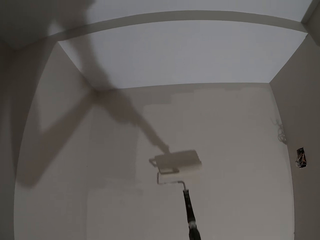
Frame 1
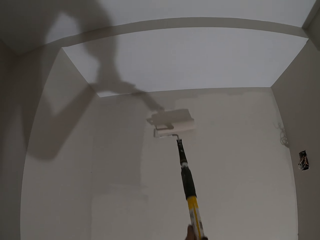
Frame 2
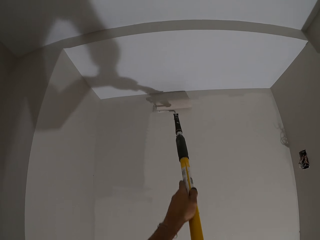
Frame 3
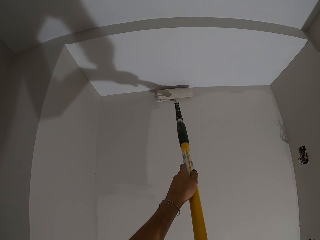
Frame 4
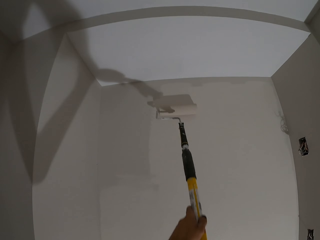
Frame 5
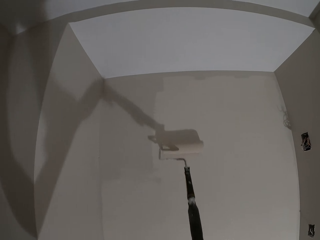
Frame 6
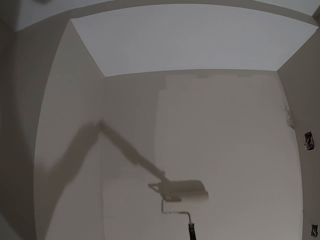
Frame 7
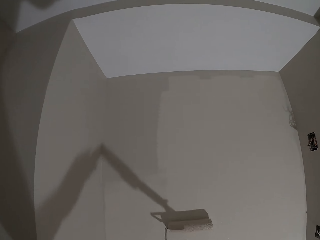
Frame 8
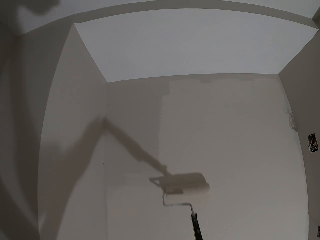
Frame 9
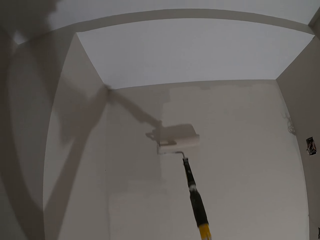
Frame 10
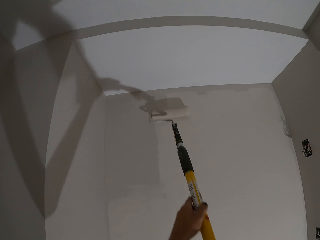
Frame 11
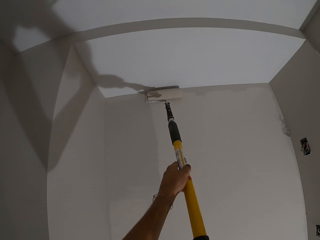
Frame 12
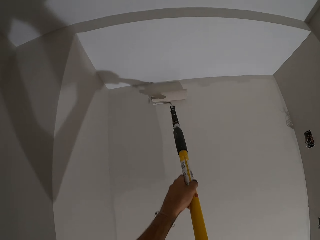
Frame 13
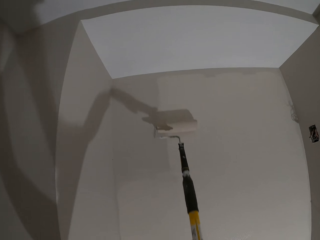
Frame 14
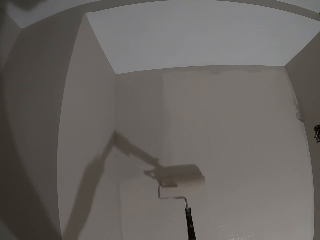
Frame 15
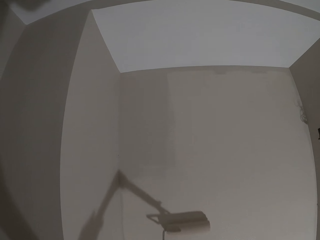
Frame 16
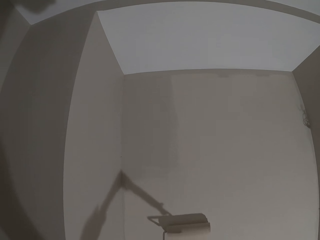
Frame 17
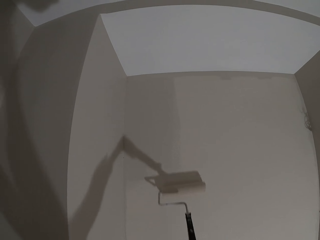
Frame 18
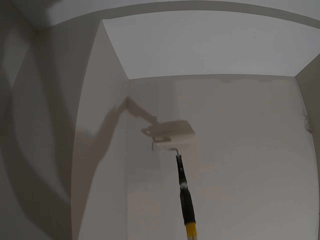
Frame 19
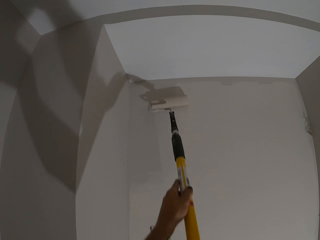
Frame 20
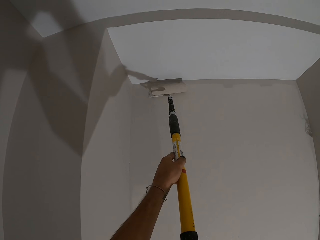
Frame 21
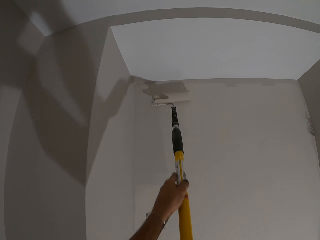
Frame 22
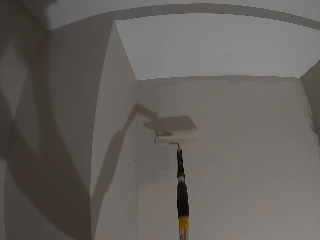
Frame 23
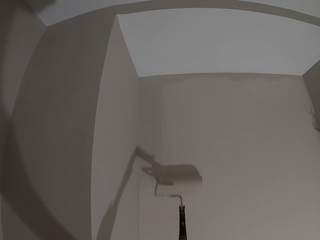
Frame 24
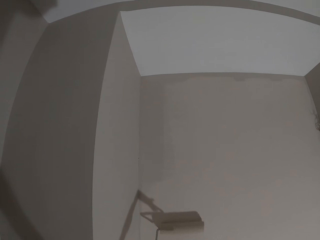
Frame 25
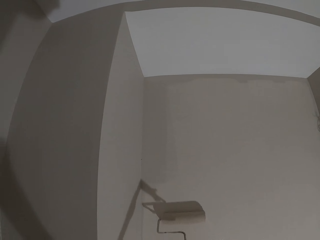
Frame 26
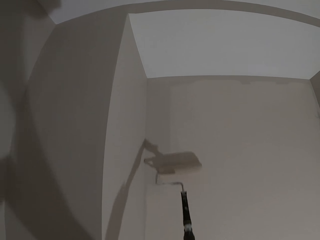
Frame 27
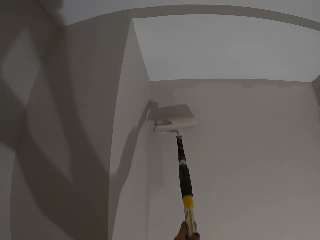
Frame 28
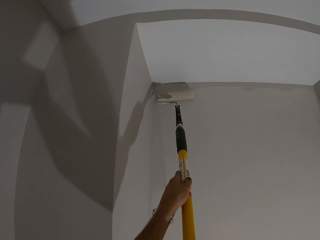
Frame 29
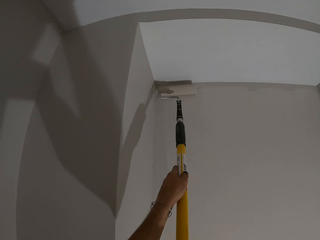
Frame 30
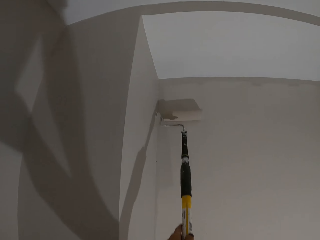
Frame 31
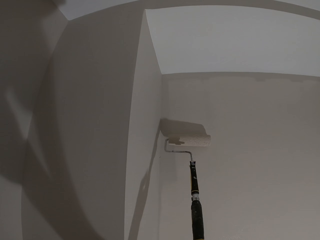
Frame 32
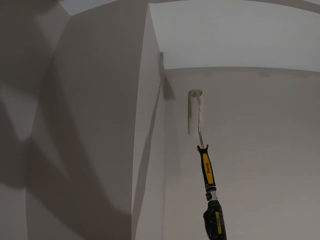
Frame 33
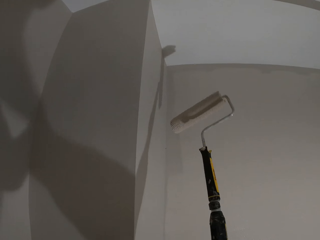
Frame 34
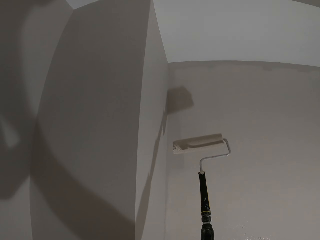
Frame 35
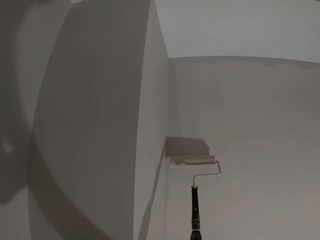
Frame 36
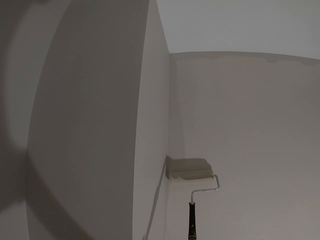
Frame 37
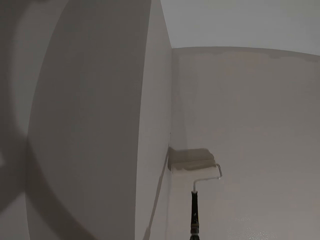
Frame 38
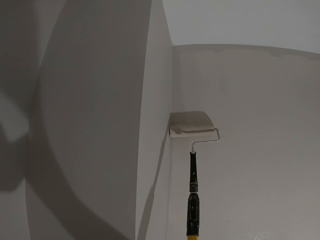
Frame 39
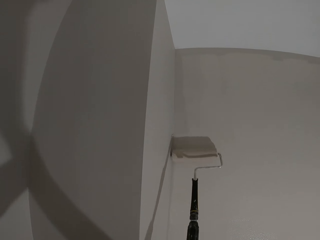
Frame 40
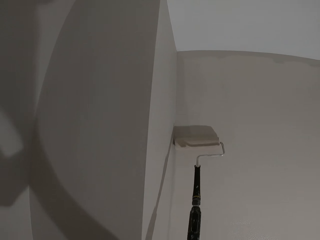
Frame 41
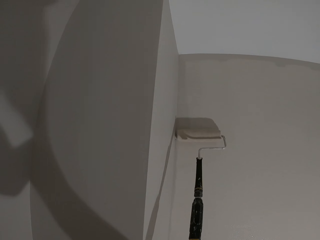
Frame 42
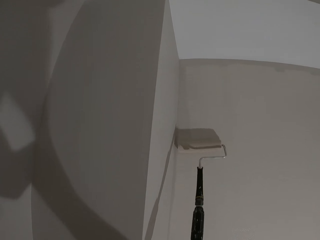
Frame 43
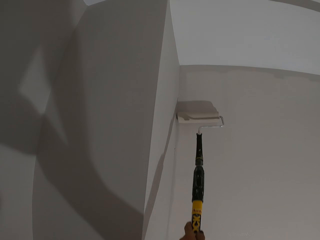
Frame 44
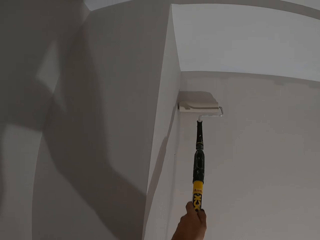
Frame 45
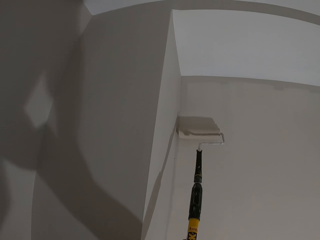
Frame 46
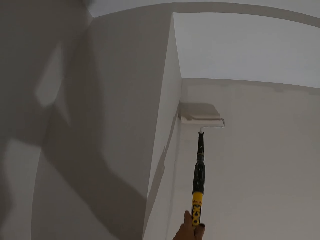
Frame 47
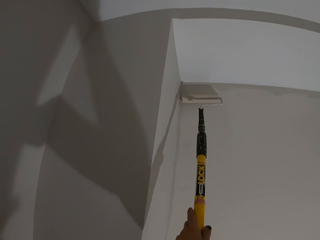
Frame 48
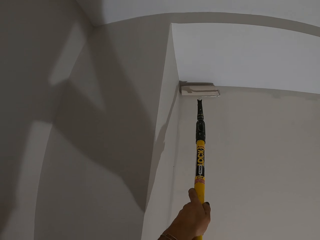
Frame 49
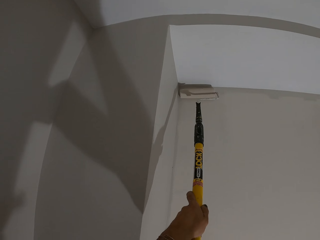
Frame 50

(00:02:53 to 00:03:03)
The camera wearer turns the brush.

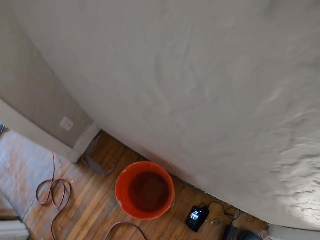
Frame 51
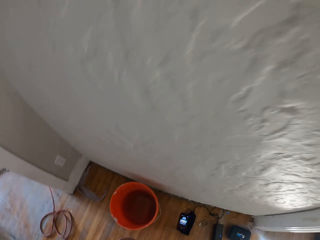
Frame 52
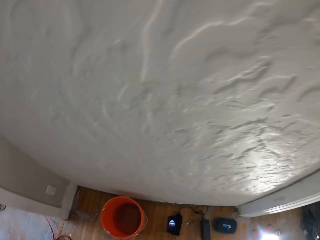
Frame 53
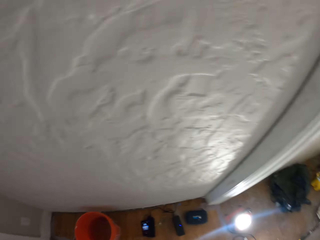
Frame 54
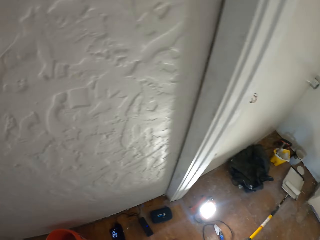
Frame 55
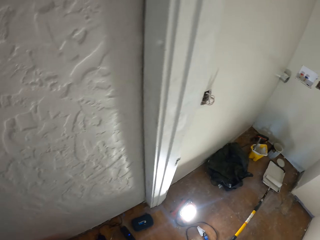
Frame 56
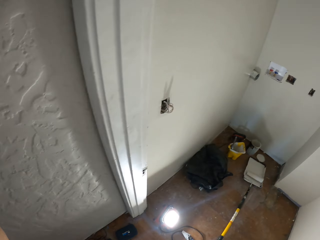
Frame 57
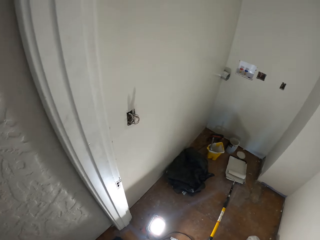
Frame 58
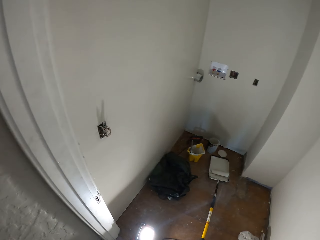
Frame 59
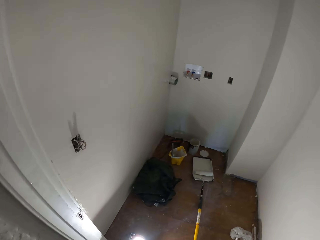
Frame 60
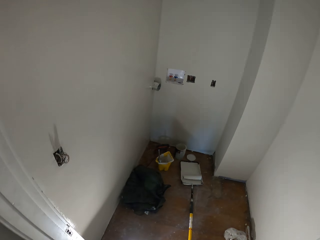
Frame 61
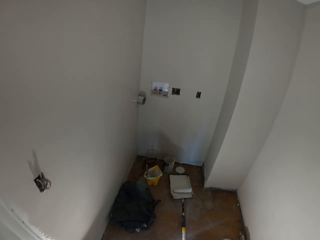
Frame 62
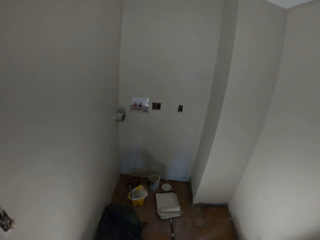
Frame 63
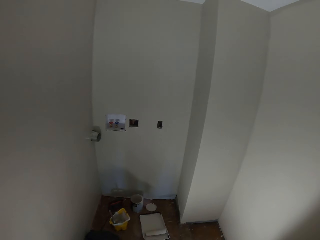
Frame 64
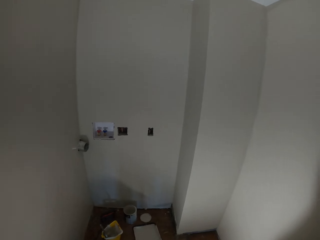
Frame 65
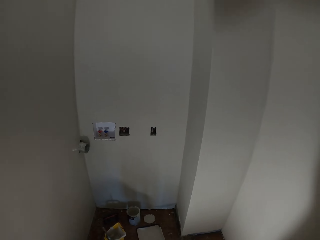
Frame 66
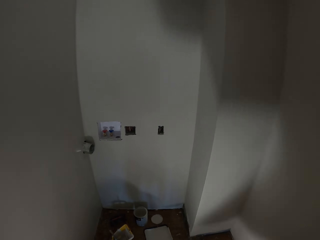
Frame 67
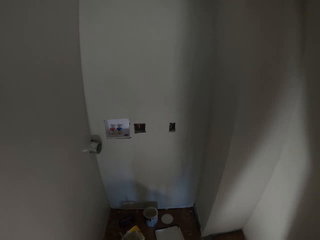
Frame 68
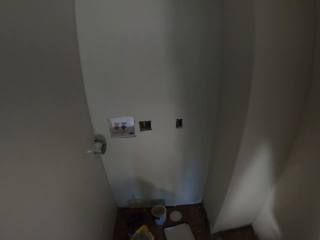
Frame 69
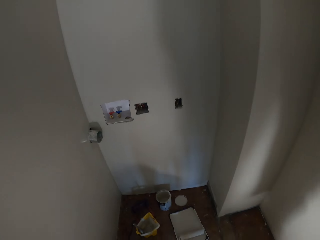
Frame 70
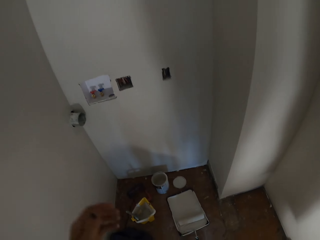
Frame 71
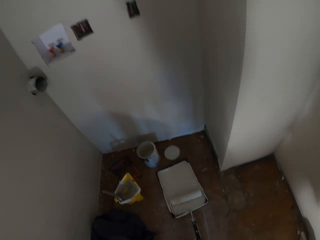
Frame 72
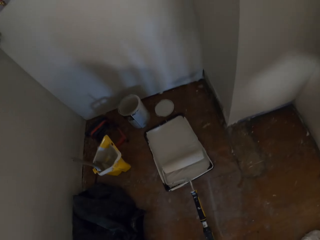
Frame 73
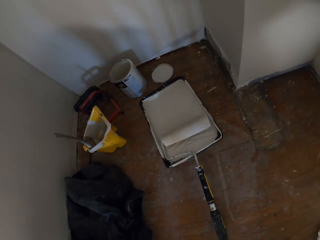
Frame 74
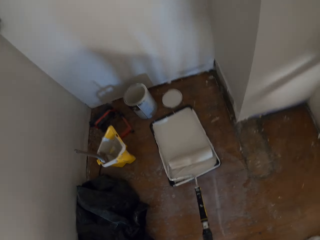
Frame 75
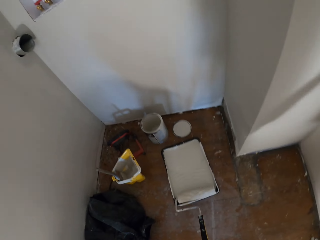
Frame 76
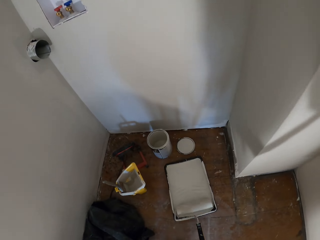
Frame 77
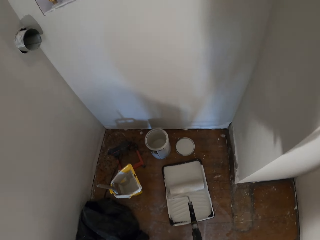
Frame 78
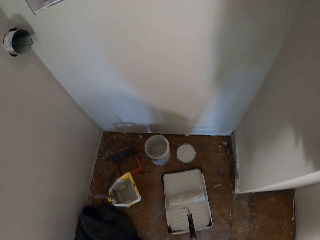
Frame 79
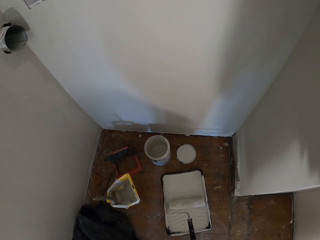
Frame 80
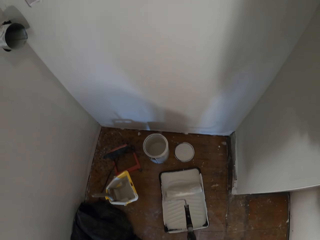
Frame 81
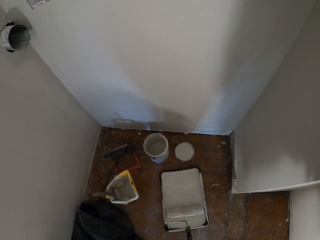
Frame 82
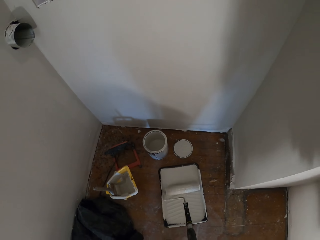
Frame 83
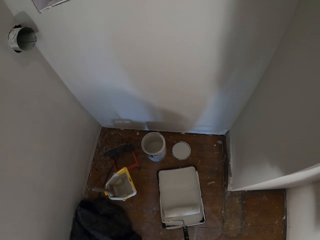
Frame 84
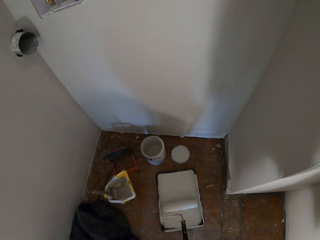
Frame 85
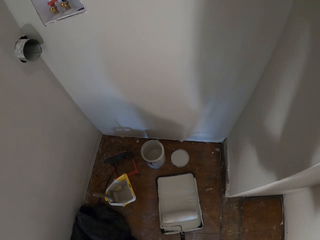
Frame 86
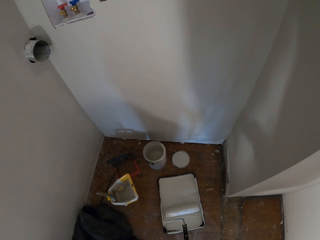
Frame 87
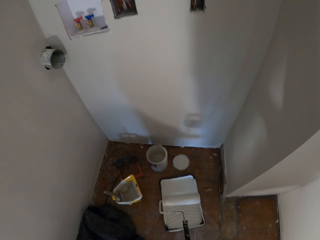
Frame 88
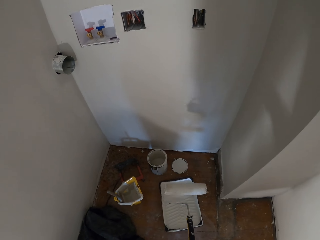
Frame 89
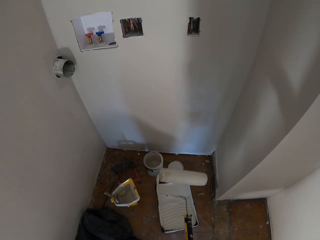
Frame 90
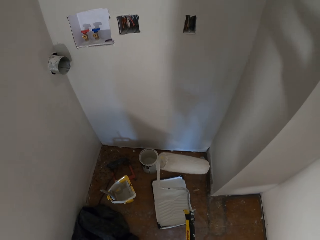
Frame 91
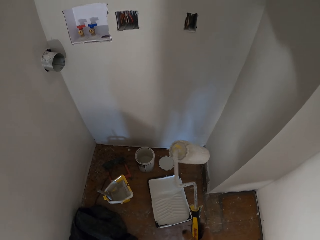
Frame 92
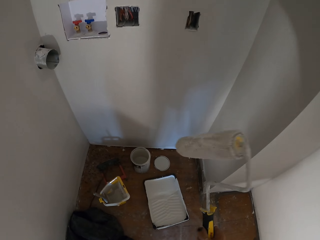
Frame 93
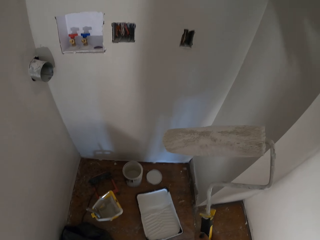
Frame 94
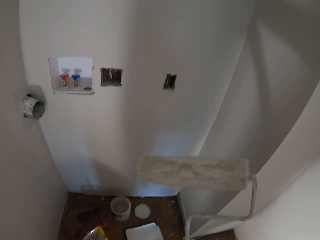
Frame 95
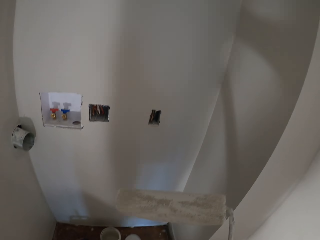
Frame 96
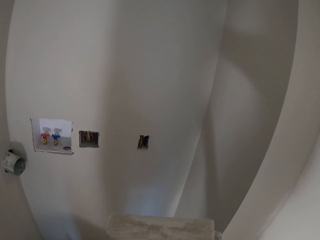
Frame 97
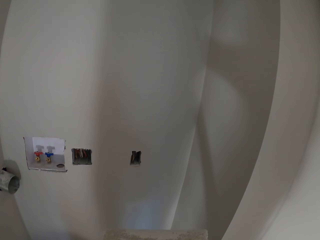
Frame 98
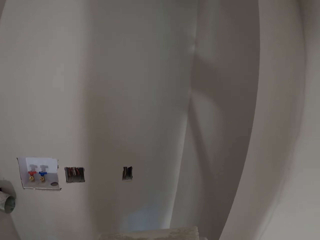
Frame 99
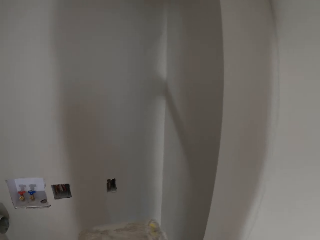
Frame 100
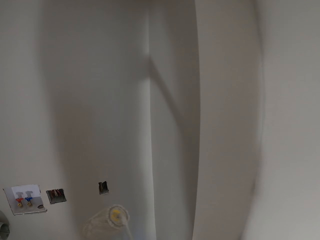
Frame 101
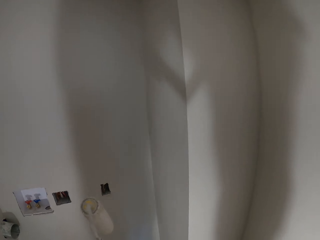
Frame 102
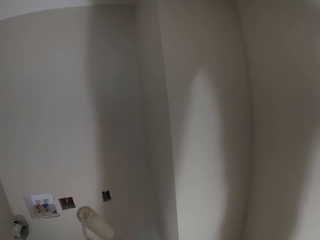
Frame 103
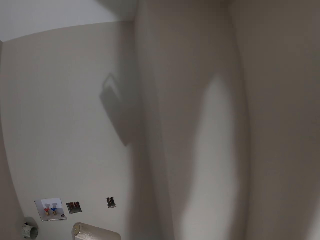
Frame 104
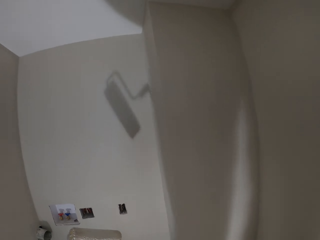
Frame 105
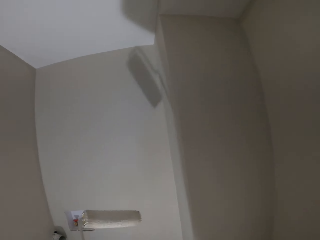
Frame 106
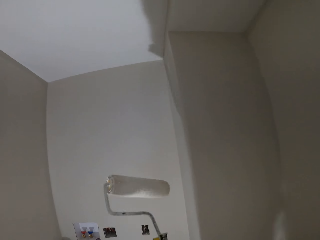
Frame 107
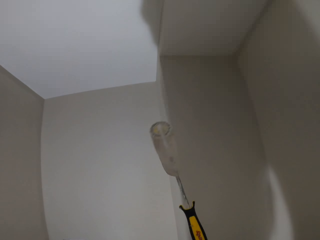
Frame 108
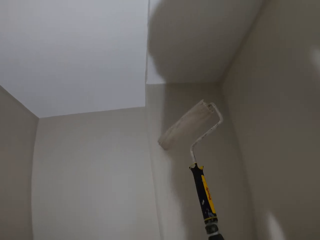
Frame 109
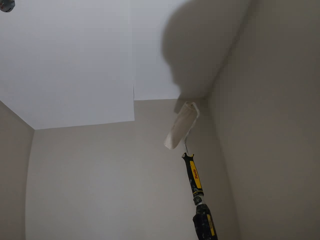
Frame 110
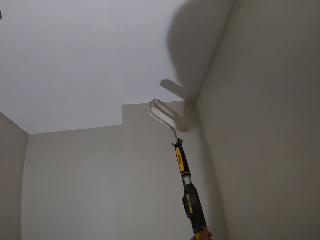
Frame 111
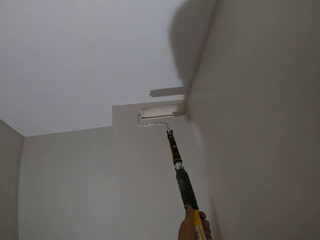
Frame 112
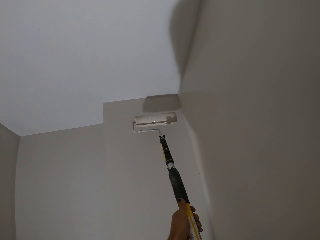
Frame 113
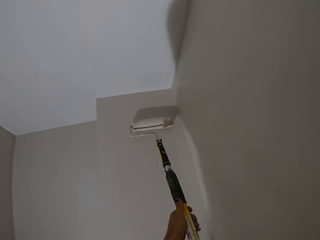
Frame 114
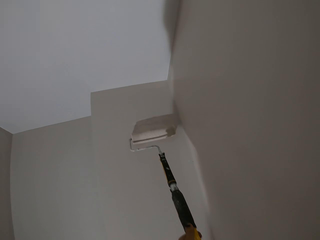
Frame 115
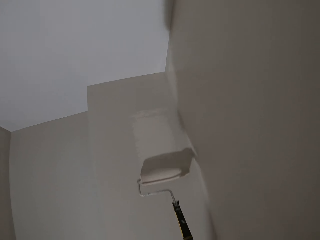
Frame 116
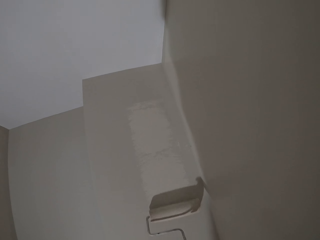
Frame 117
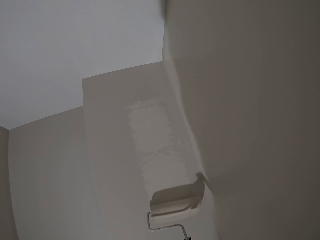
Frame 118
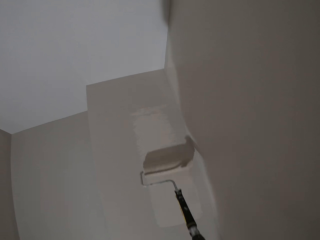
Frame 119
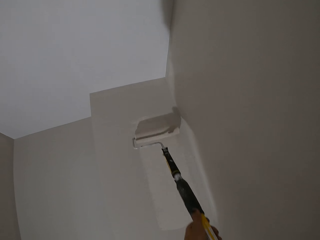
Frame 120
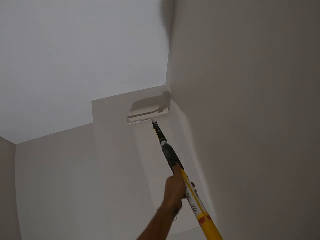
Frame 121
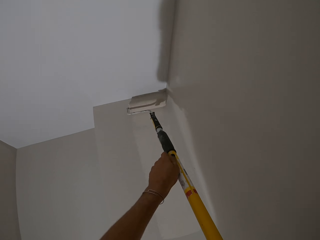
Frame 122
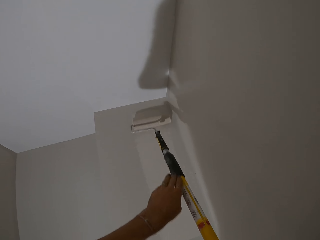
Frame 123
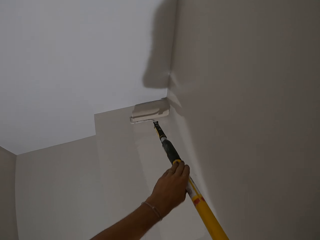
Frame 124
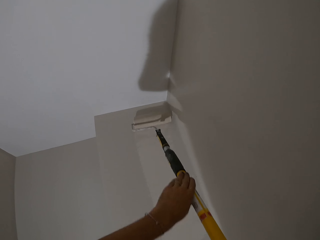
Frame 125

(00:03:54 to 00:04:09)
The camera wearer walks toward a tray of paint. They take a roller brush or roller. They dip the roller into the paint tray. They roll the roller brush in the tray of paint. They lift up the roller brush from the tray of paint. They turn the paint brush. They paint the wall with the roller.
